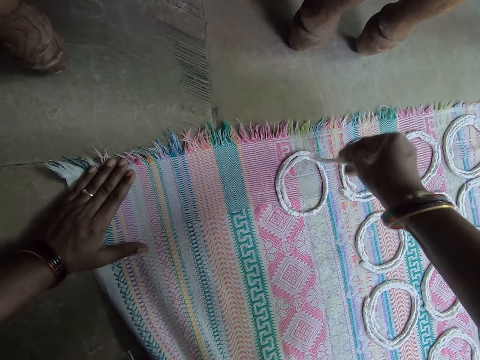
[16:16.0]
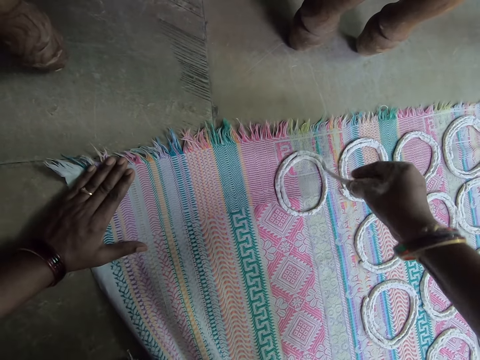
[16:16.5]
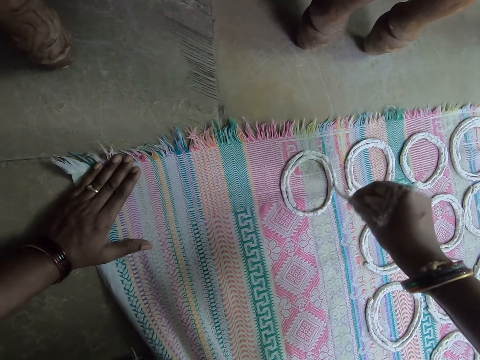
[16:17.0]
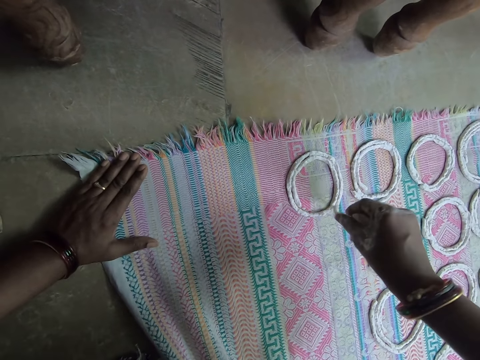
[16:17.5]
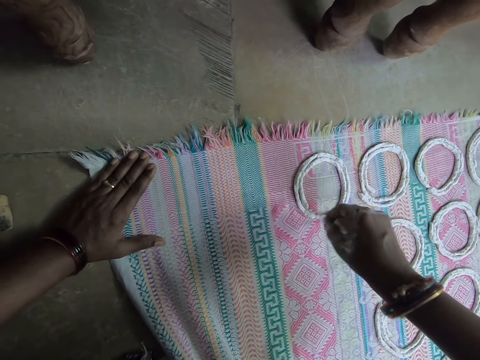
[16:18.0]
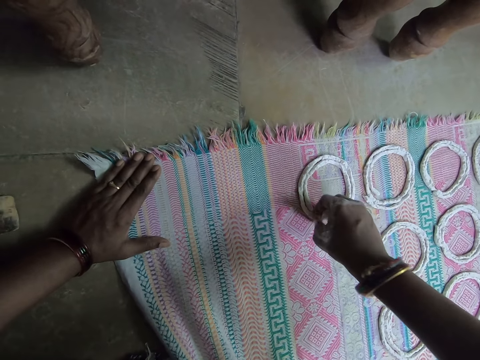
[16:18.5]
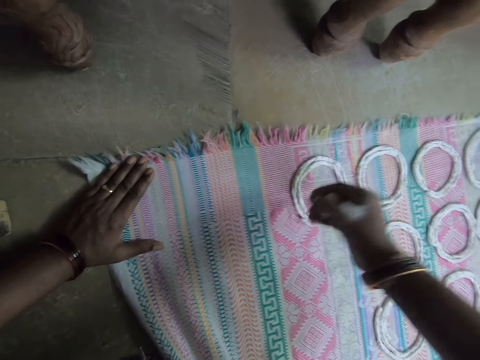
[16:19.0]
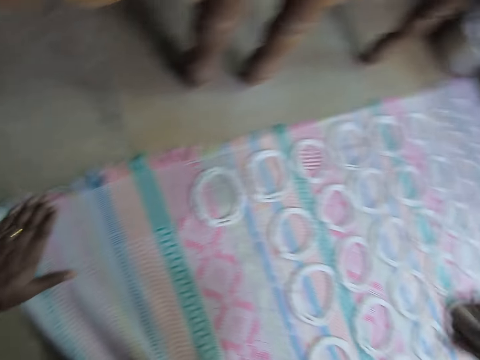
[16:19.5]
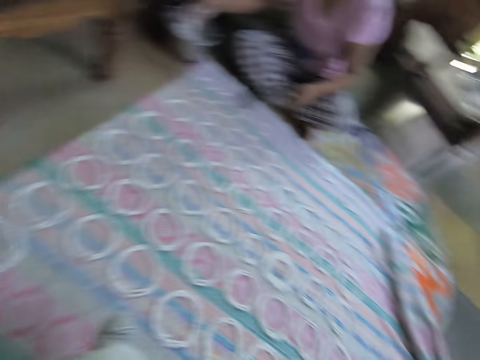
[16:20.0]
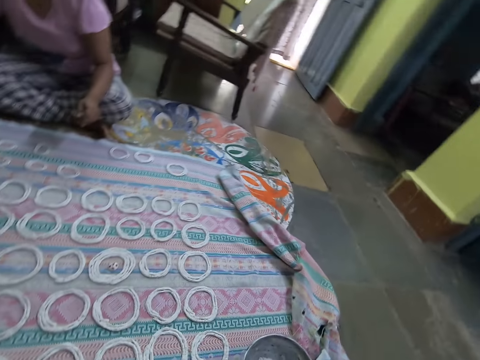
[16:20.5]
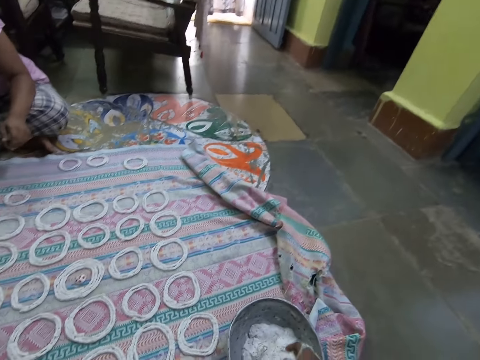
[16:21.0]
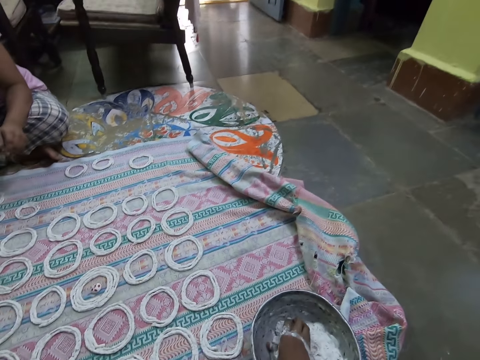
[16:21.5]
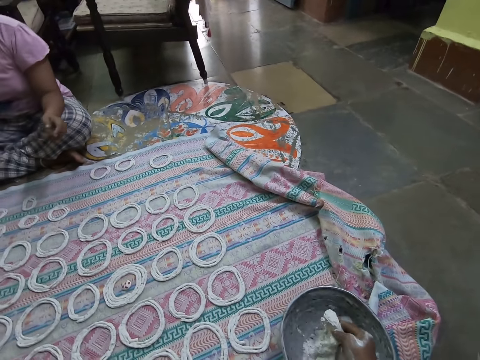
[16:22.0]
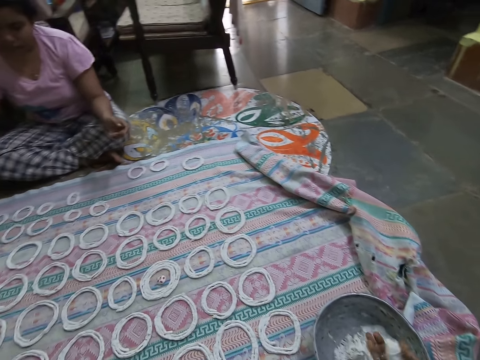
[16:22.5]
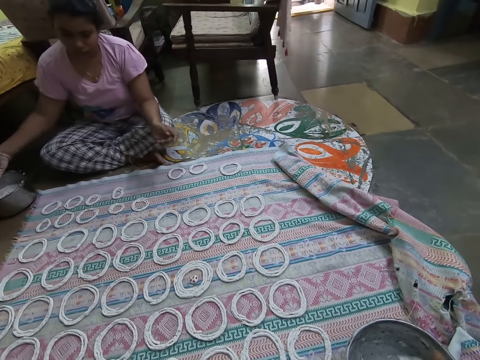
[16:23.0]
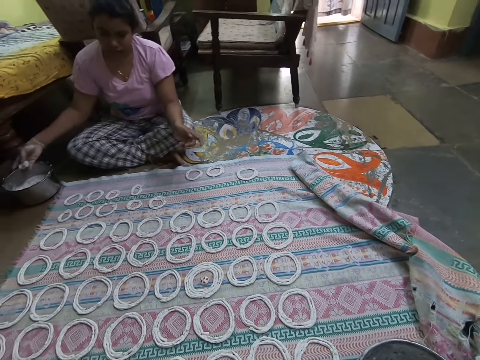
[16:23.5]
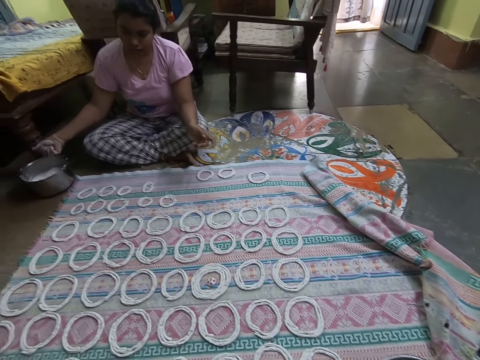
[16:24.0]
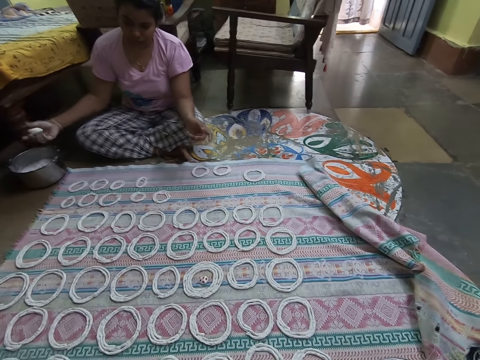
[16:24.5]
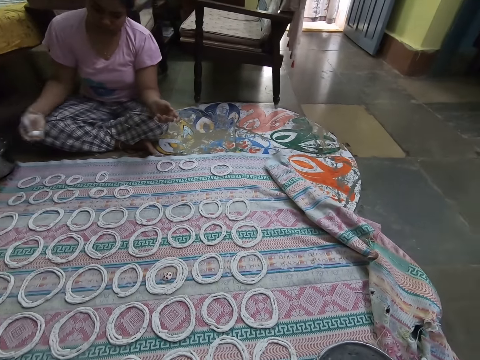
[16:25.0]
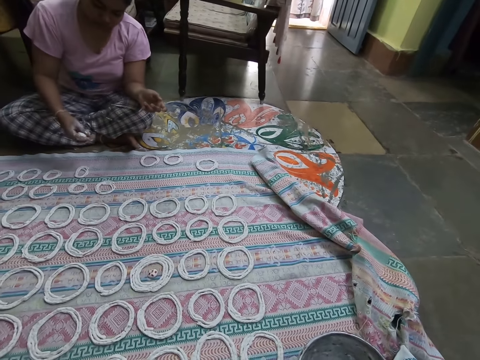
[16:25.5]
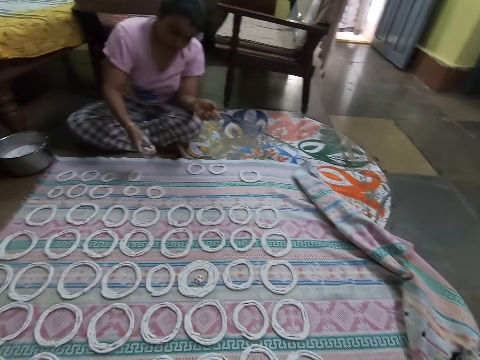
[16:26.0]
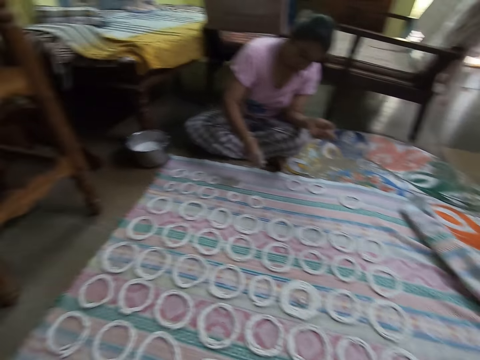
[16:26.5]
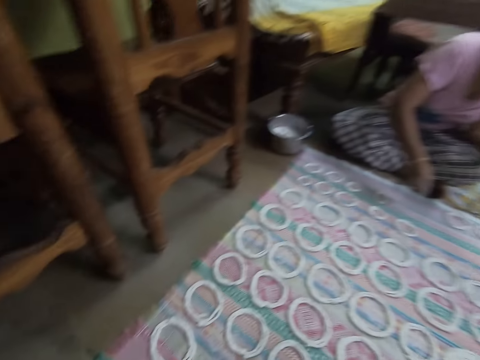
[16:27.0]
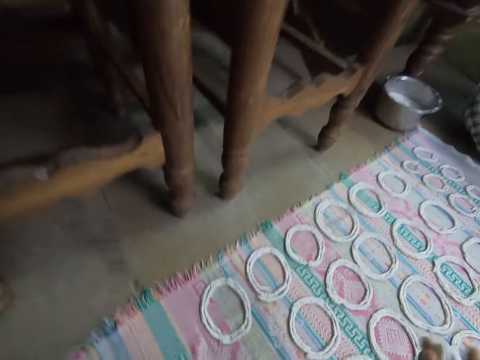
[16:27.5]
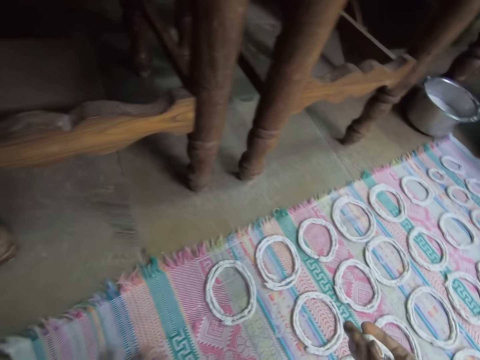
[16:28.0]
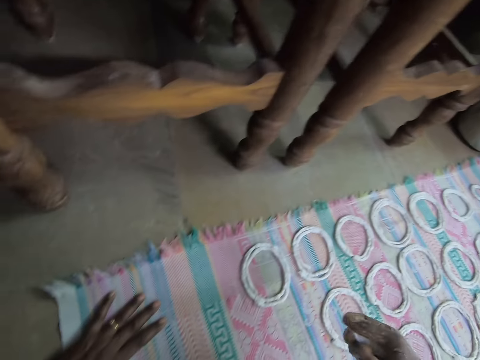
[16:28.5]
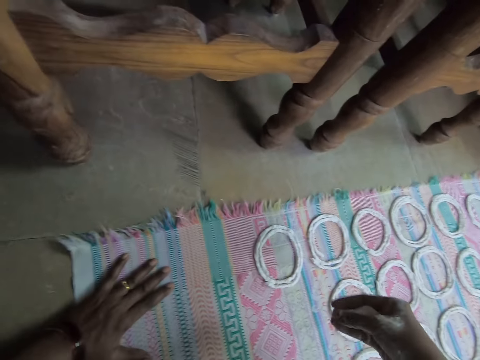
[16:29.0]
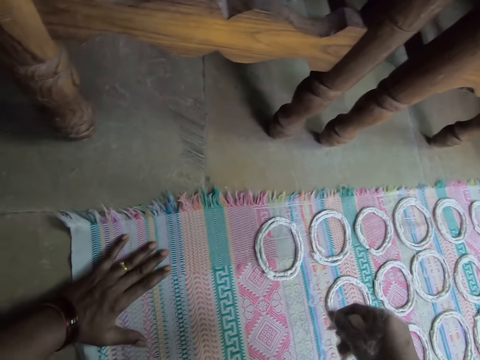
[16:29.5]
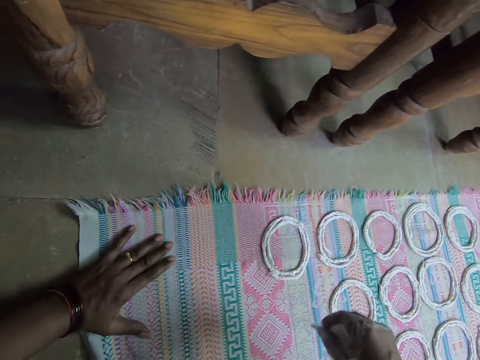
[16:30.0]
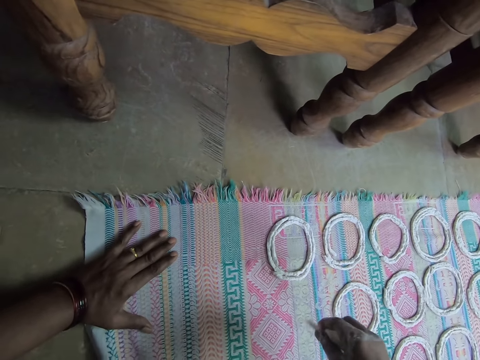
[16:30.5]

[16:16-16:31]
The camera wearer cuts the dough. She cuts out a portion of murukku from the bowl on the ground with her right hand. She squeezes the portion of murukku with her right hand. A woman squeezes a portion of murukku with her right hand. The camera wearer rolls the dough in her hand.

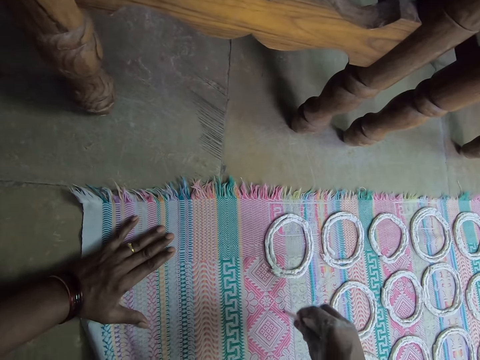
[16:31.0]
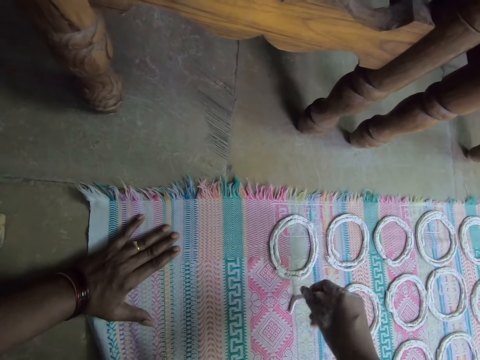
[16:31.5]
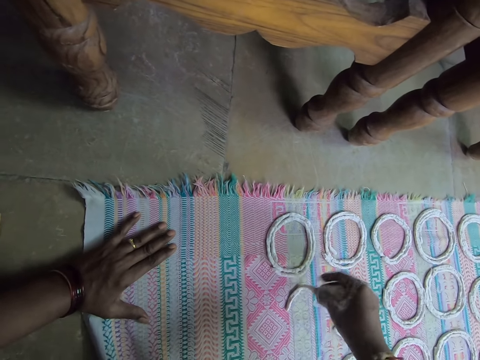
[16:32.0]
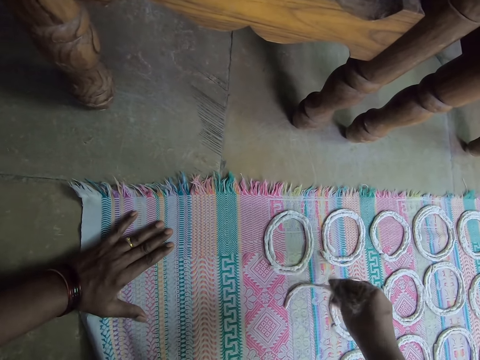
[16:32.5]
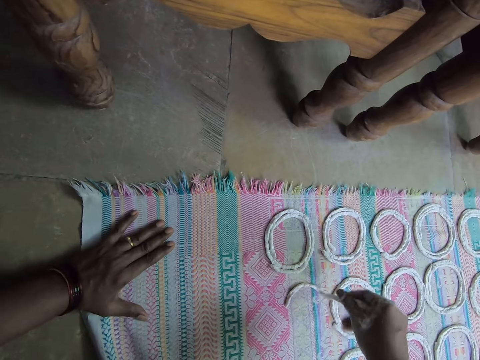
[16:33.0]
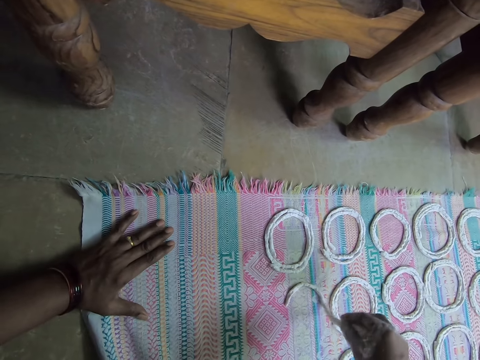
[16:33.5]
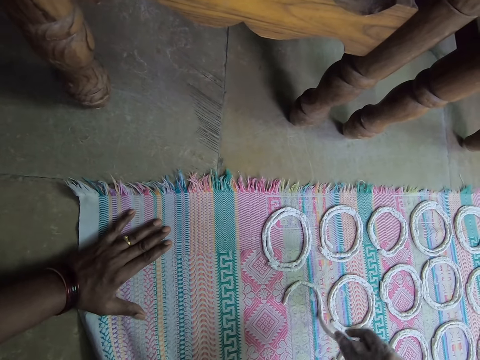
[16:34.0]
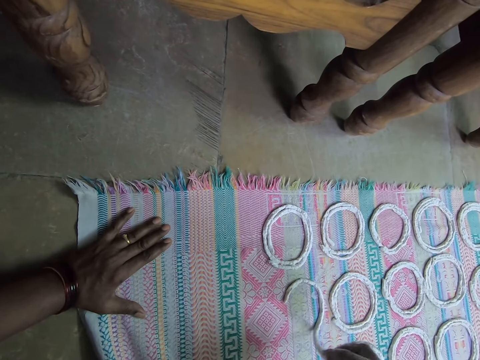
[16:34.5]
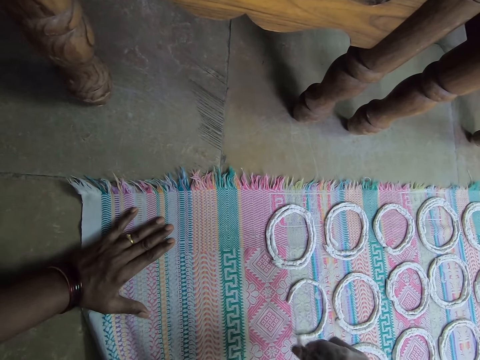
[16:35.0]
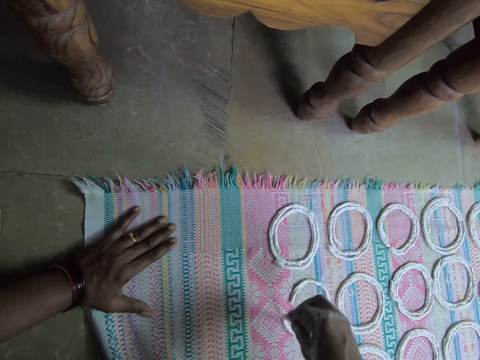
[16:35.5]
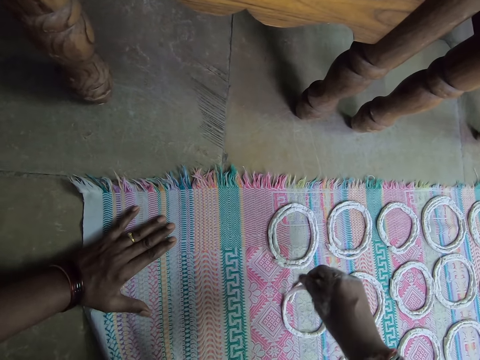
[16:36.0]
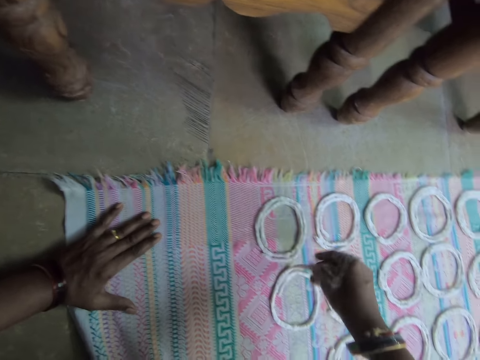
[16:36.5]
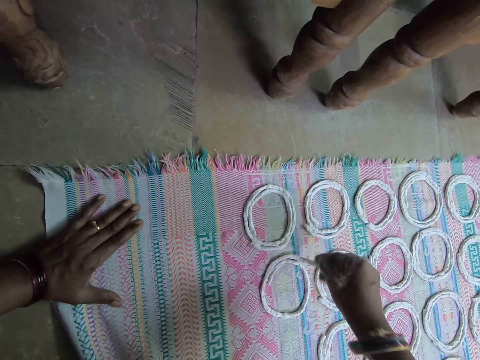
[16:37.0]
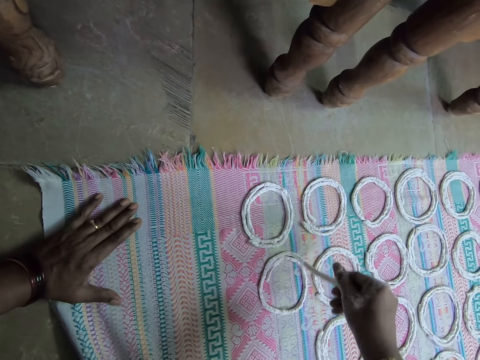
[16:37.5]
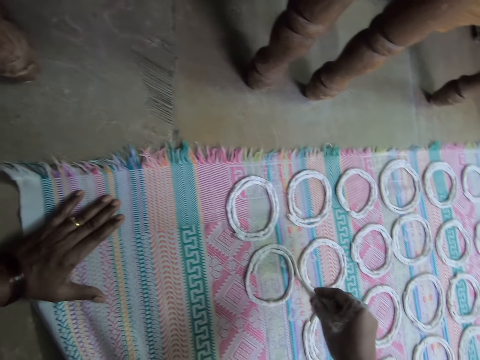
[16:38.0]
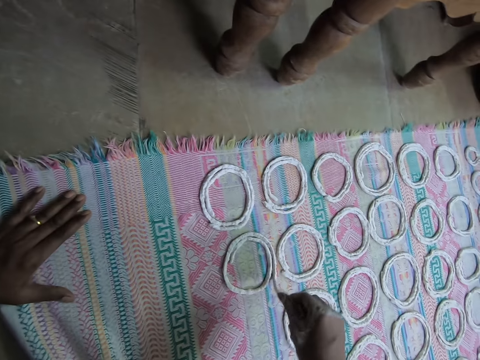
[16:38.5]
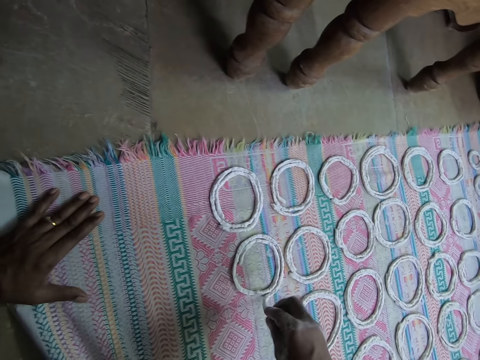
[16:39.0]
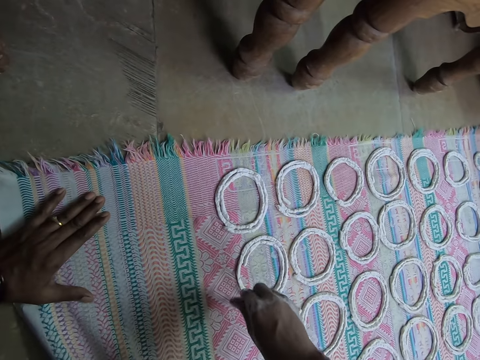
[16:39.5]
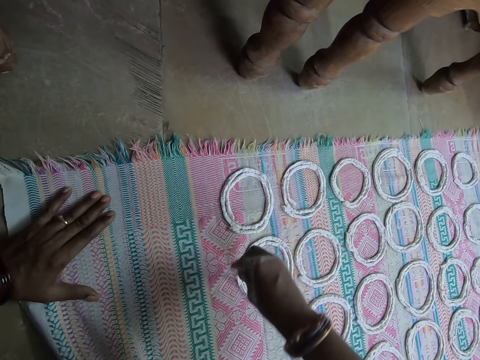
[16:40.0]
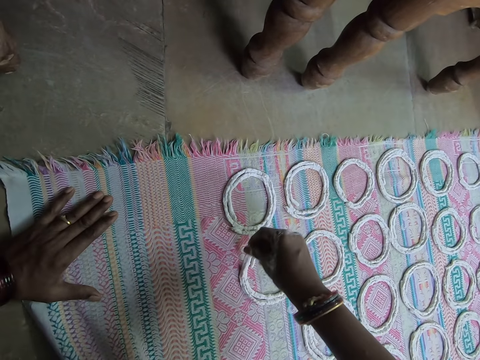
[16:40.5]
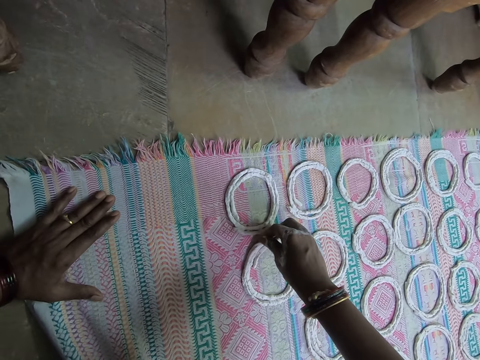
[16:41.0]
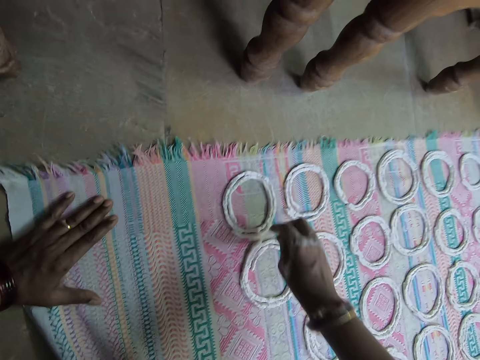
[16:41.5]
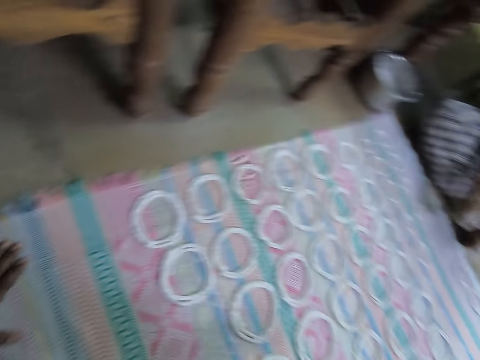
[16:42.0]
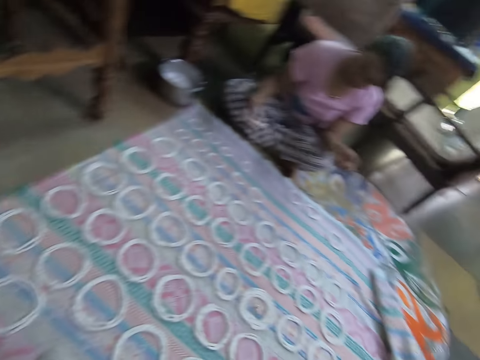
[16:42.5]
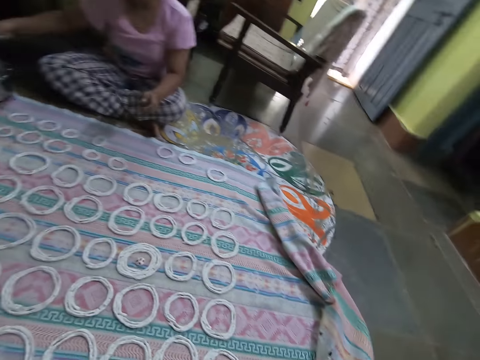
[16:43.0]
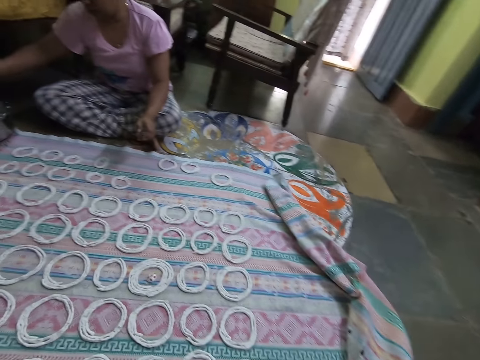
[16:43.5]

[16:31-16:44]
The camera wearer shapes the portion of murukku in her right hand on the cloth on the ground. She rolls the dough round on the pastry mat.
